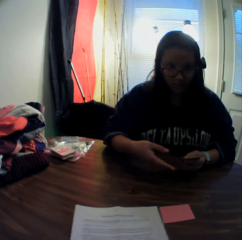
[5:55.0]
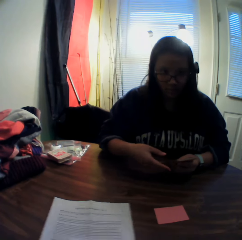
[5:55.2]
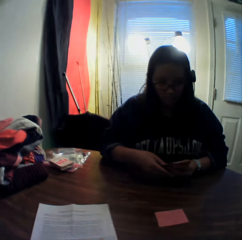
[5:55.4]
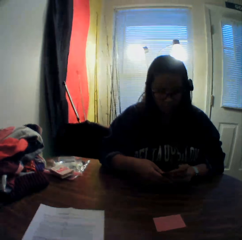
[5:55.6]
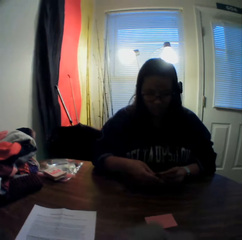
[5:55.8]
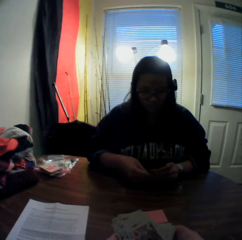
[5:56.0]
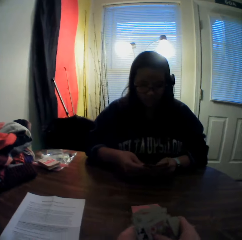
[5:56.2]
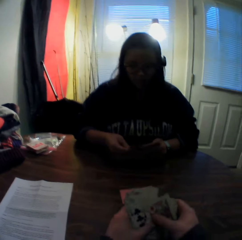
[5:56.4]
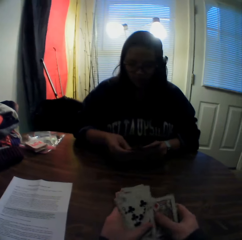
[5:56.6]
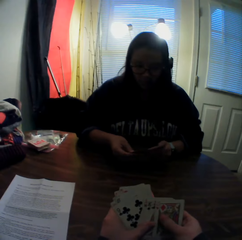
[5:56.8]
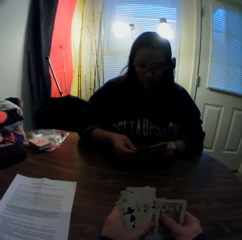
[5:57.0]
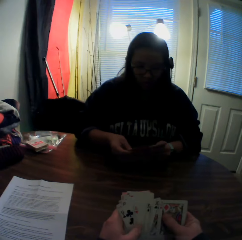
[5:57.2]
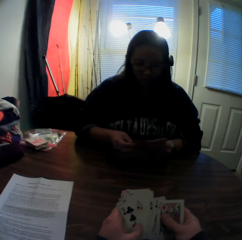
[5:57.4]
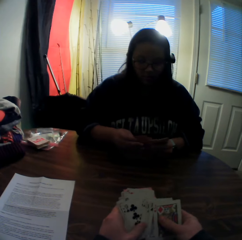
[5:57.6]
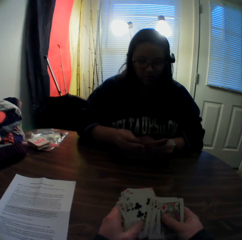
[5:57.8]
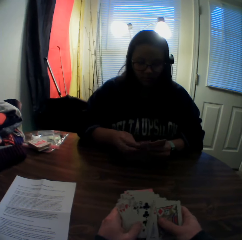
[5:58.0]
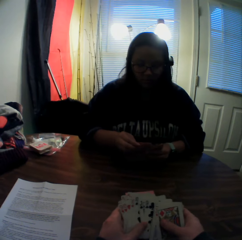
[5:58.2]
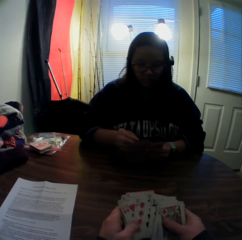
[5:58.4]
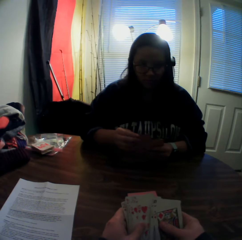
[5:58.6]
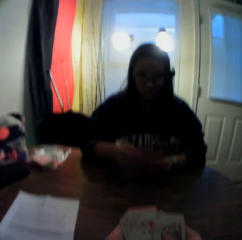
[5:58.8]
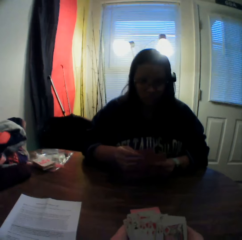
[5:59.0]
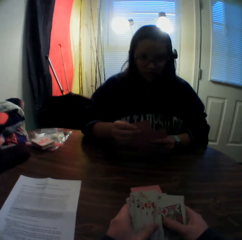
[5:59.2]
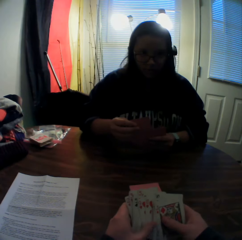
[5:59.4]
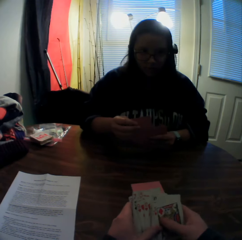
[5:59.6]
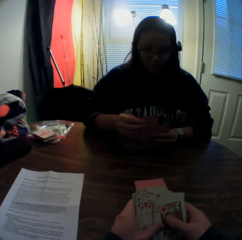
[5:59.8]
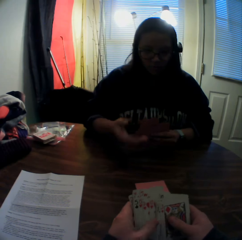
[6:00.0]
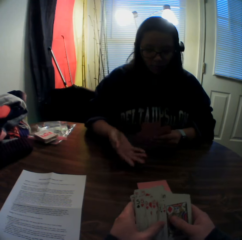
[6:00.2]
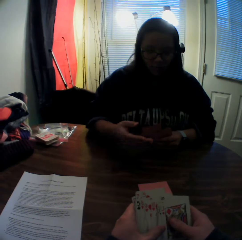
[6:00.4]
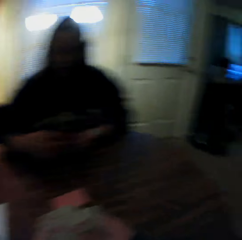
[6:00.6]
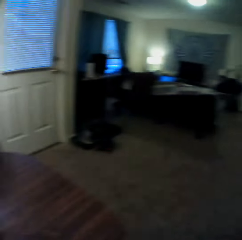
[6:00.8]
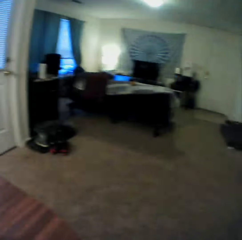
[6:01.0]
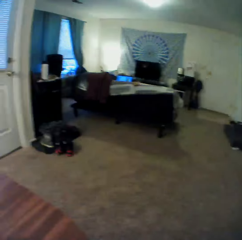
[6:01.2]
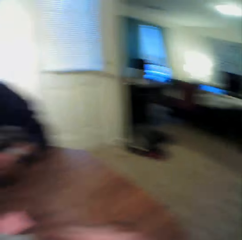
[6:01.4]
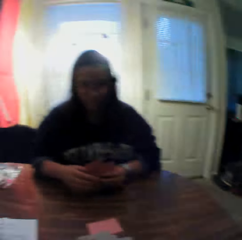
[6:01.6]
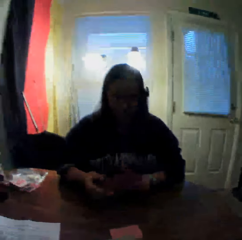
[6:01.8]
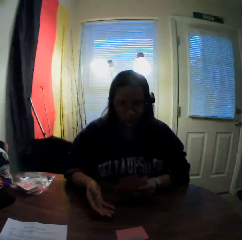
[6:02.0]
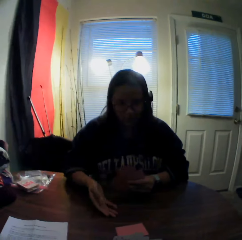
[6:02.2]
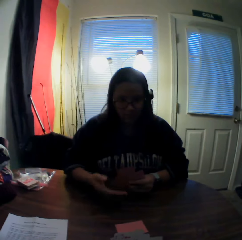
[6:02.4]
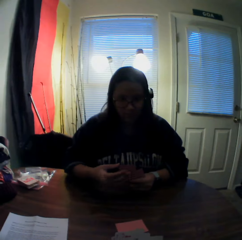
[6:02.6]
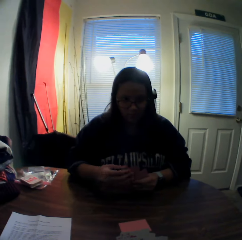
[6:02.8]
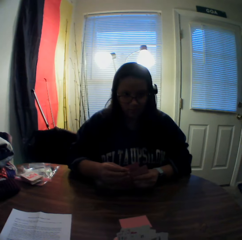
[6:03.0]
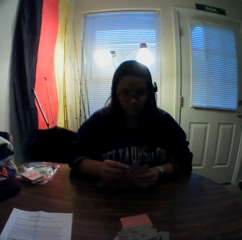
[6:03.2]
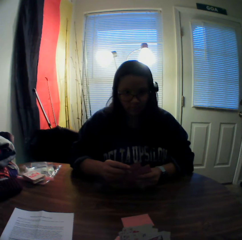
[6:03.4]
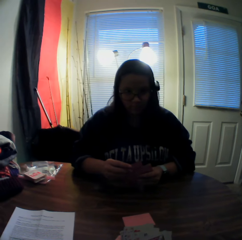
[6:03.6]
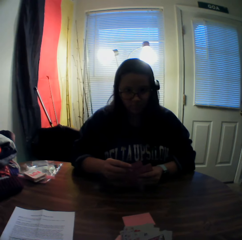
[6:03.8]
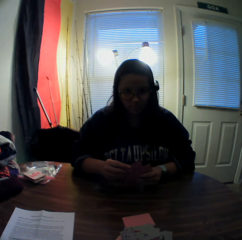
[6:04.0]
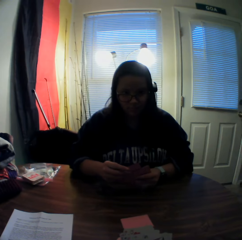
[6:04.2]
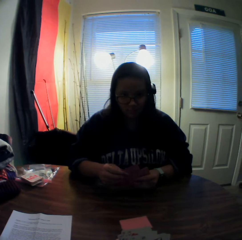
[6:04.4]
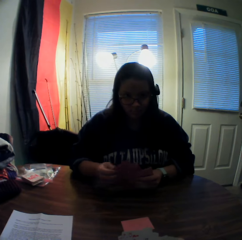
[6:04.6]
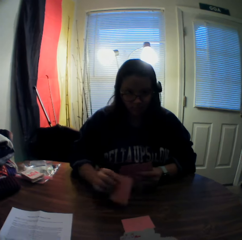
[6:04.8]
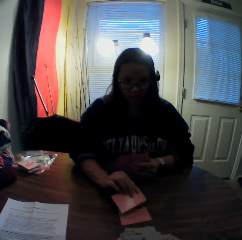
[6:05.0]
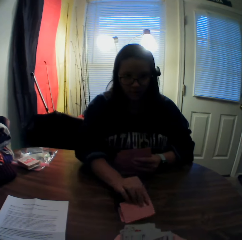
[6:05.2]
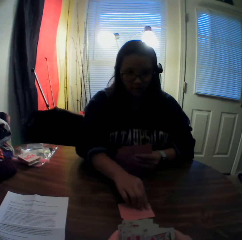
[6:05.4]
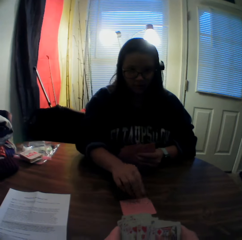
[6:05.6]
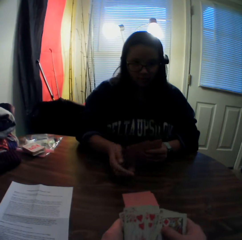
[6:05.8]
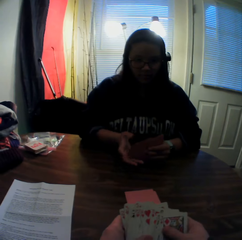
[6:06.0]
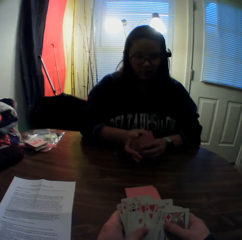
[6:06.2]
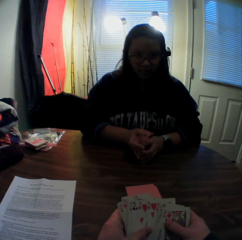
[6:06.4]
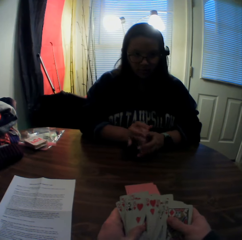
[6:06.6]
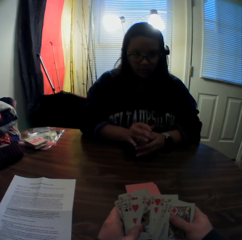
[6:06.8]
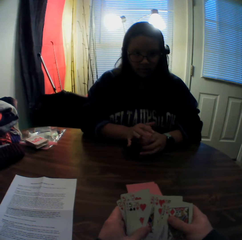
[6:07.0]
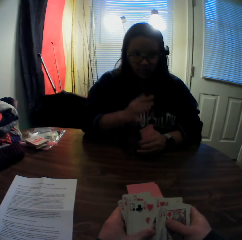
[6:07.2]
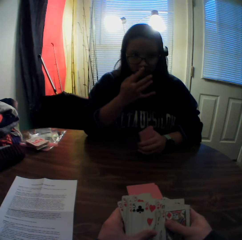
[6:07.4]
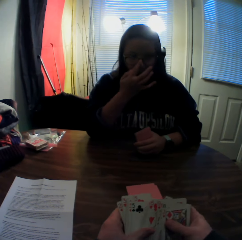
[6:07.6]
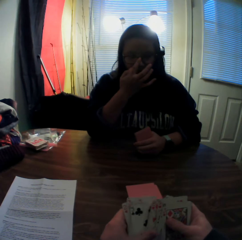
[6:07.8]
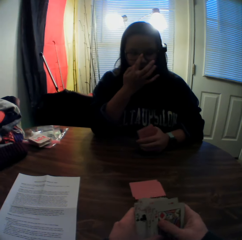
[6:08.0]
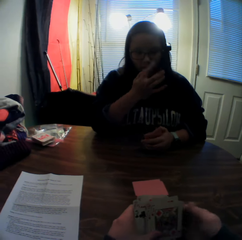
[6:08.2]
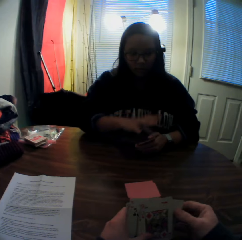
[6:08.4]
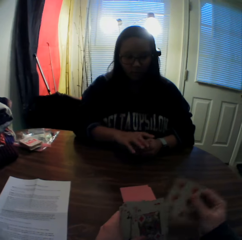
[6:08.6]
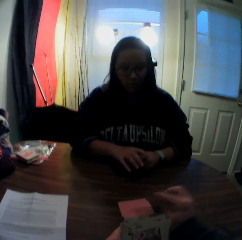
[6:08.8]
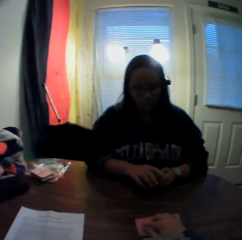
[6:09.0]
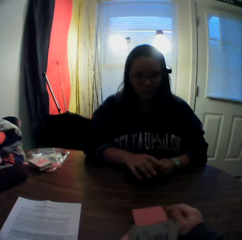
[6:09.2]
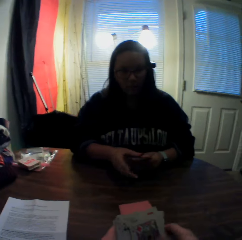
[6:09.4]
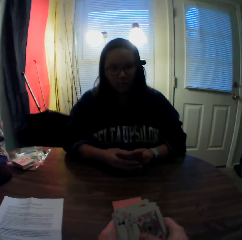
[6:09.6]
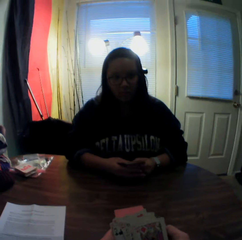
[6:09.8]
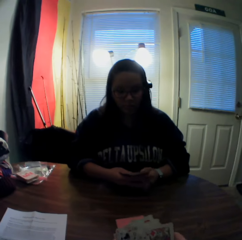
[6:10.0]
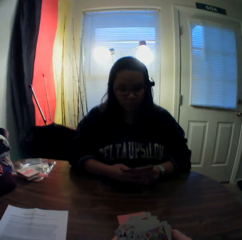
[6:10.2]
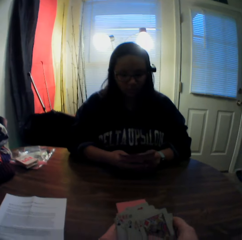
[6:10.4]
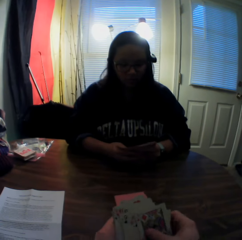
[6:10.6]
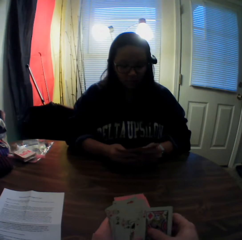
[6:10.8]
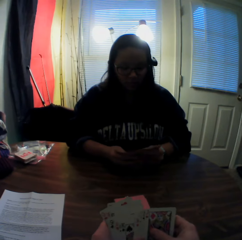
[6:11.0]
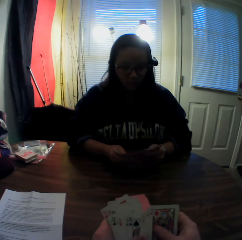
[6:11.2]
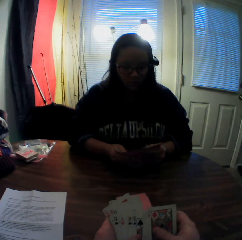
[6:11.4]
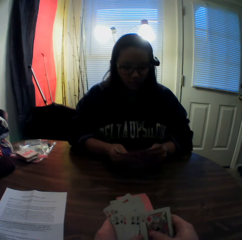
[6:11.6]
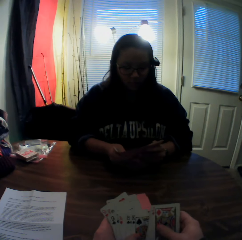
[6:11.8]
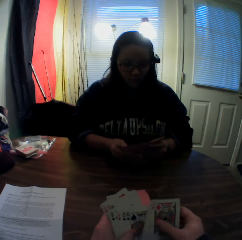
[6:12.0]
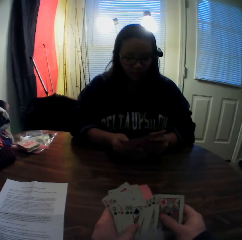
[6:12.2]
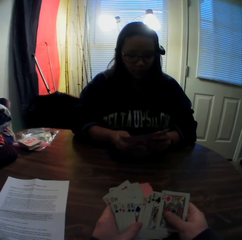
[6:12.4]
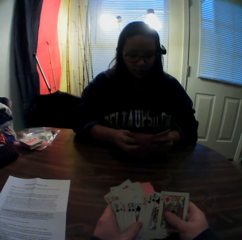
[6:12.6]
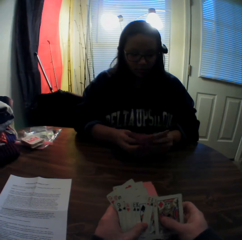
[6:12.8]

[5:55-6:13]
The camera wearer stares at a woman. He moves the sheet of paper aside with his right hand. He flips through the stack of cards in his hands. He inspects the cards on his hands. He looks around the apartment. He stares at the woman. The woman picks a card from the stack of cards in her hands with her right hand. She places the card onto the stack of cards on the table. The camera wearer inspects the cards on his hands. The woman adjusts her glasses with her right hand. The camera wearer picks a card from the stack of cards in his hands with his right hand. He places the card onto the stack of cards on the table. He inspects the cards on his hands. He flips through the stack of cards in his hands. The woman flips through the stack of cards in her hands.

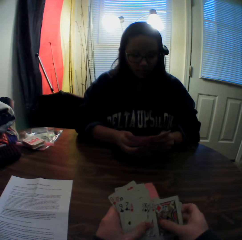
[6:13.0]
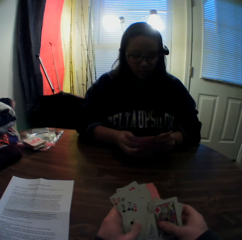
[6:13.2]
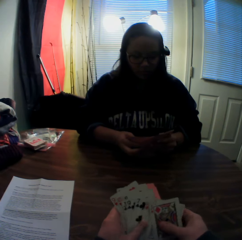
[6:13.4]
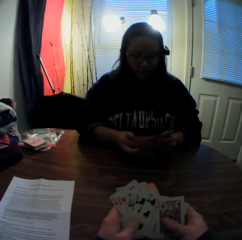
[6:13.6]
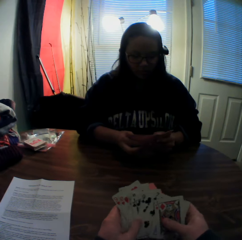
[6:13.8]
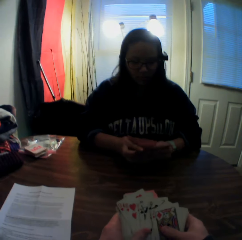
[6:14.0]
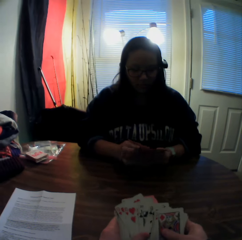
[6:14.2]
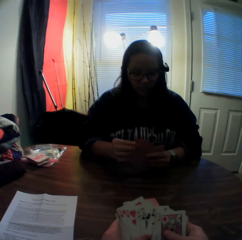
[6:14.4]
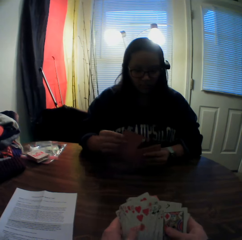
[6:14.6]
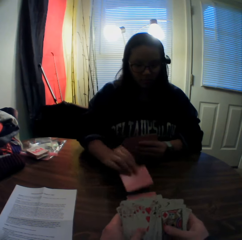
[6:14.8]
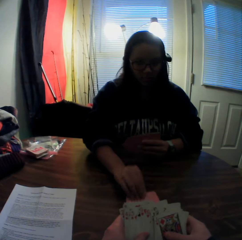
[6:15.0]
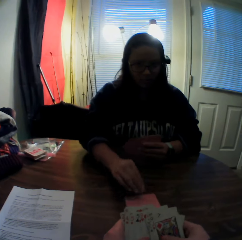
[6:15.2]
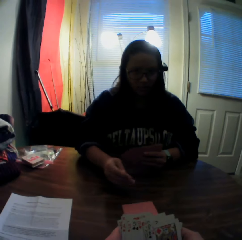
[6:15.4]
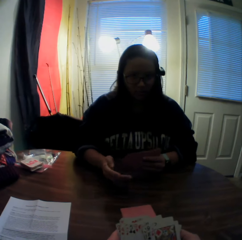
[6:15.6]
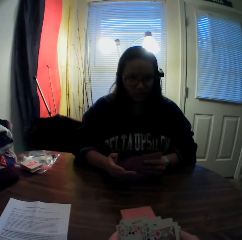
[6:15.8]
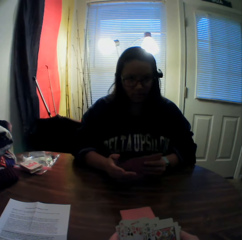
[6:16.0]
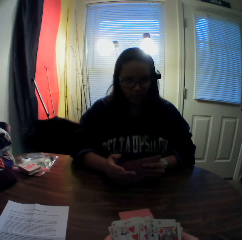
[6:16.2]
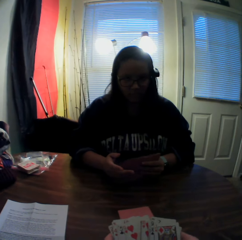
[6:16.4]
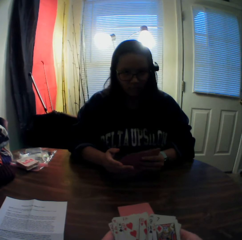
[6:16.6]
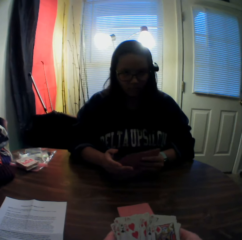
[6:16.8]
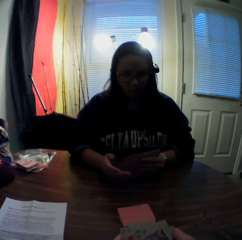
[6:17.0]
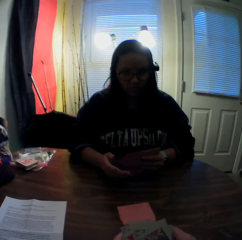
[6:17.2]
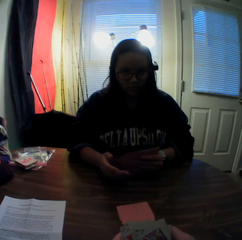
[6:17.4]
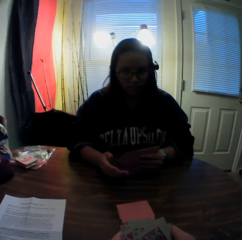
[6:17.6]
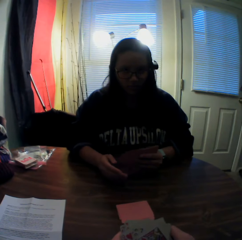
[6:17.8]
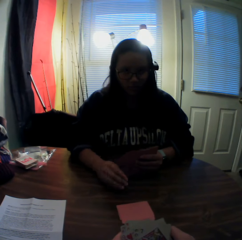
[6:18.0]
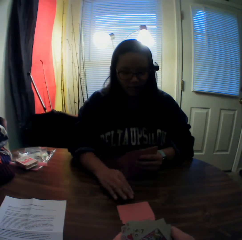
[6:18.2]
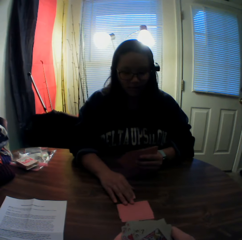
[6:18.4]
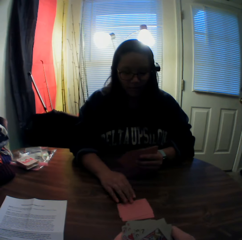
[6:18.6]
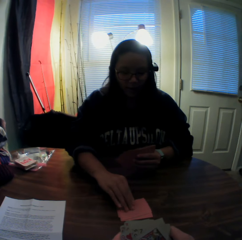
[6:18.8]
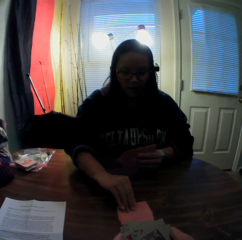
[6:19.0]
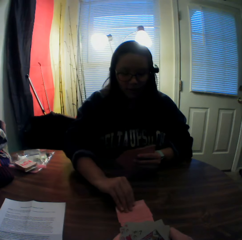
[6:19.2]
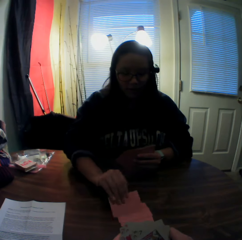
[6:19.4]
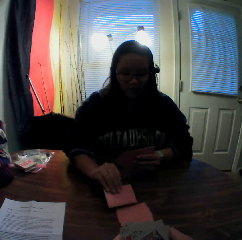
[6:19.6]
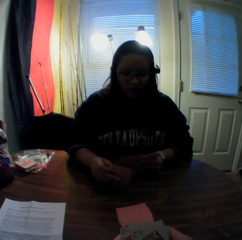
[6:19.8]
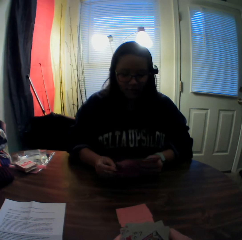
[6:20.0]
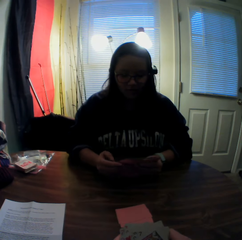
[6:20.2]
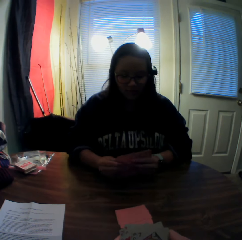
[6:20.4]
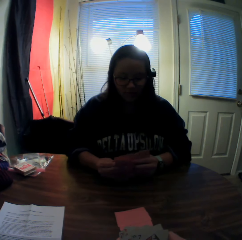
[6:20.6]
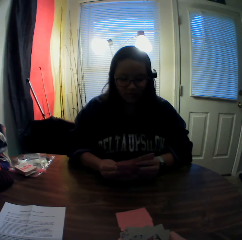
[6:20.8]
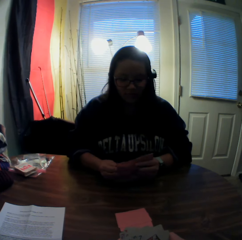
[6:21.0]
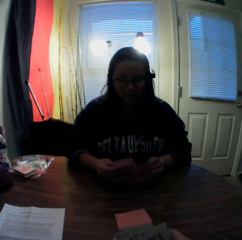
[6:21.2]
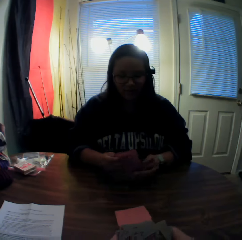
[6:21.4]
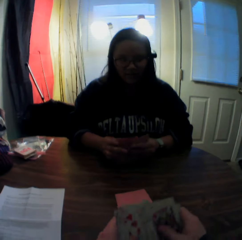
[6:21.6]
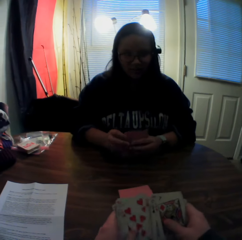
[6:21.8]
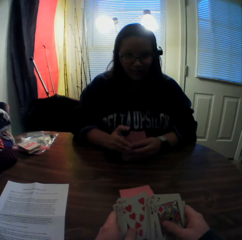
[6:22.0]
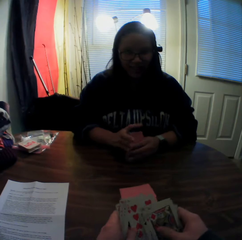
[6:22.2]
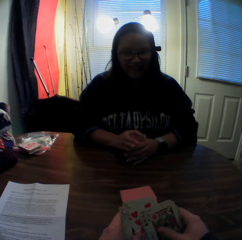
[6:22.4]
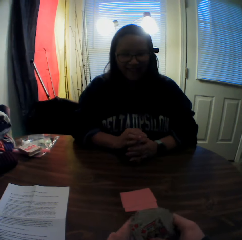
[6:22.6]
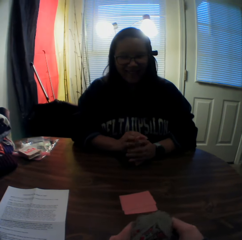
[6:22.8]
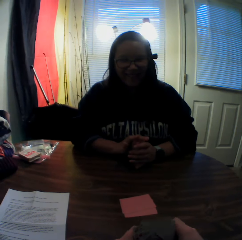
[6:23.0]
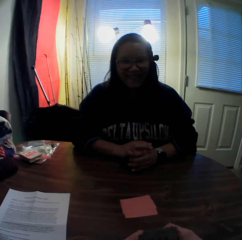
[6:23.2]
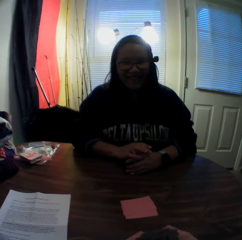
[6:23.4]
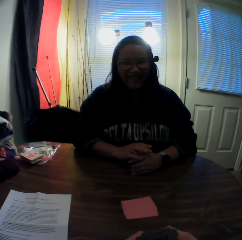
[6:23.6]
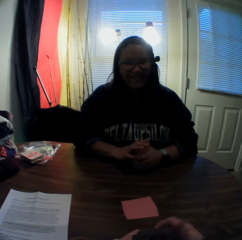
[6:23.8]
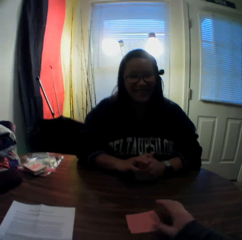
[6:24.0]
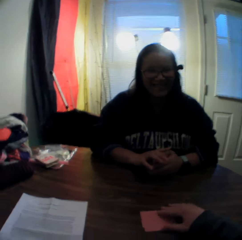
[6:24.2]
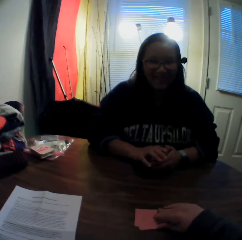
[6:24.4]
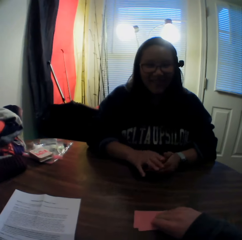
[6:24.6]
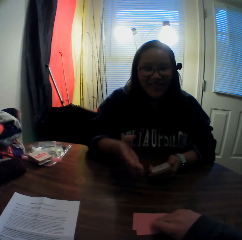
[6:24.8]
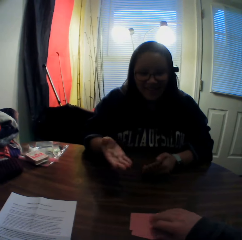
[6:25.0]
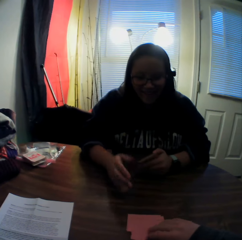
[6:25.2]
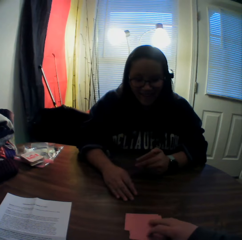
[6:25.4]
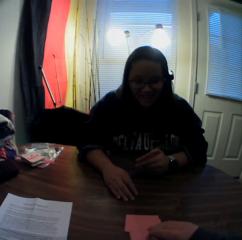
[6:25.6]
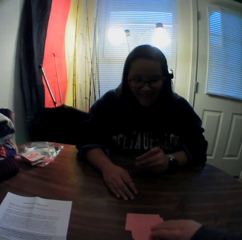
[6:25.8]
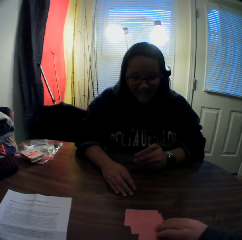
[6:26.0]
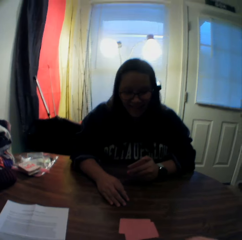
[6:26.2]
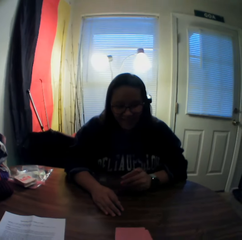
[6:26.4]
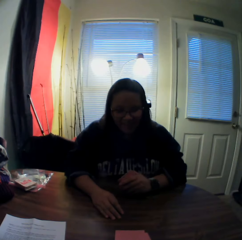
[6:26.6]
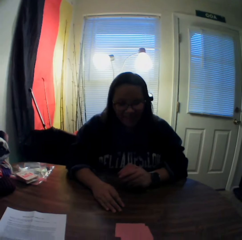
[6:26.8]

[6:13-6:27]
The woman picks a card from the stack of cards in her hands with her right hand. She places the card onto the stack of cards on the table. The camera wearer stares at the woman. The woman picks the card from the stack of cards on the table with her right hand. She adds the card to the stack of cards in her hands. The camera wearer stares at the woman. The woman flips through the stack of cards in her hands. The camera wearer inspects the cards on his hands. He stares at the woman. He touches a card on the stack of cards on the table with his right hand.
